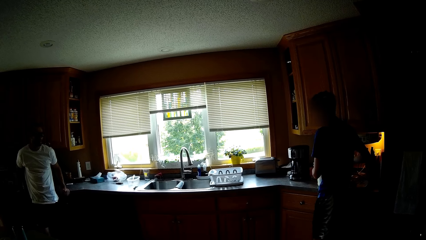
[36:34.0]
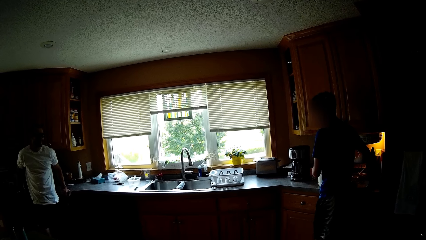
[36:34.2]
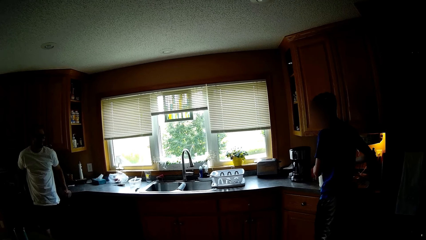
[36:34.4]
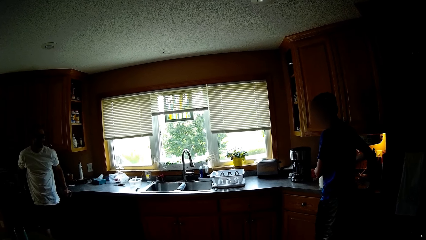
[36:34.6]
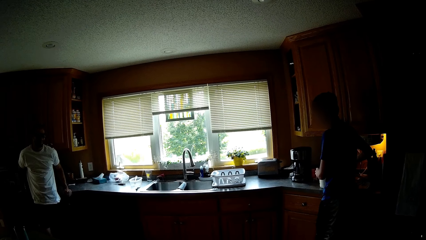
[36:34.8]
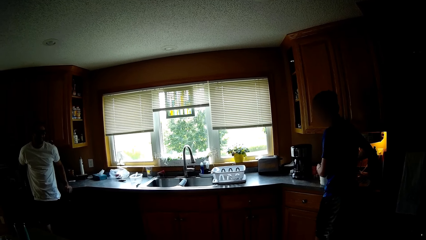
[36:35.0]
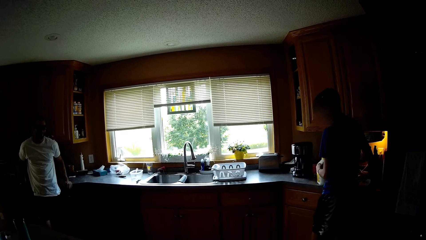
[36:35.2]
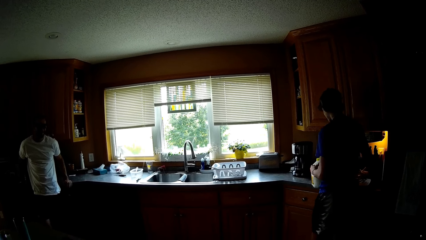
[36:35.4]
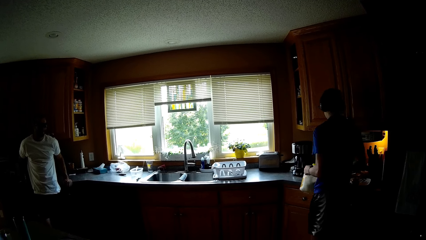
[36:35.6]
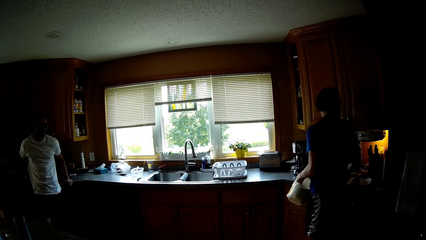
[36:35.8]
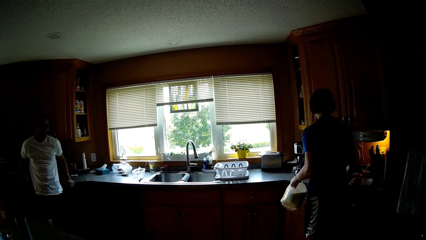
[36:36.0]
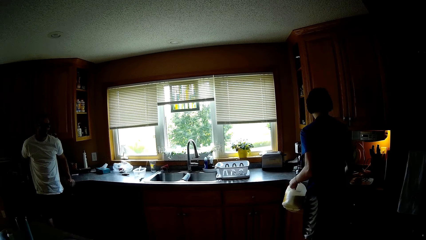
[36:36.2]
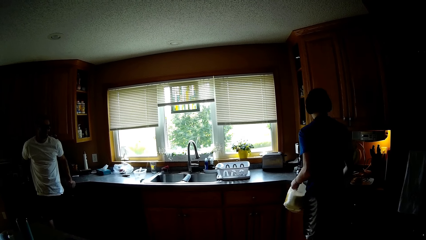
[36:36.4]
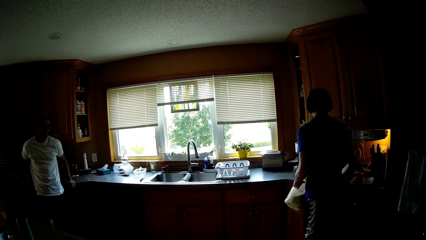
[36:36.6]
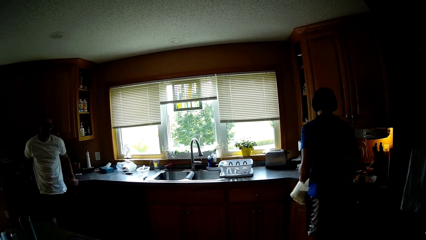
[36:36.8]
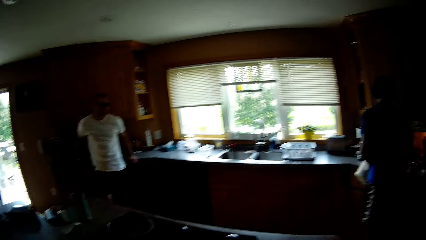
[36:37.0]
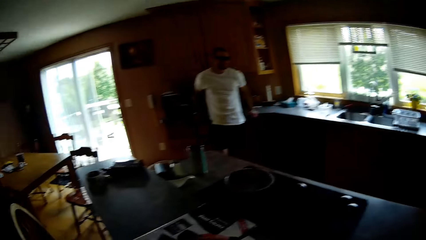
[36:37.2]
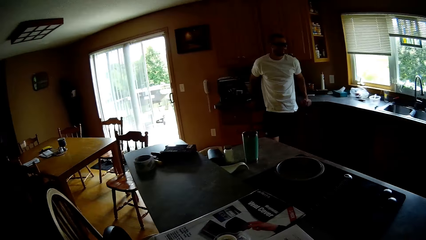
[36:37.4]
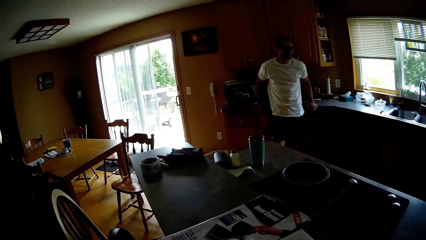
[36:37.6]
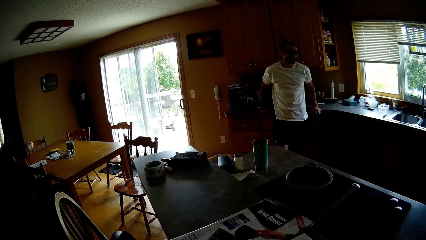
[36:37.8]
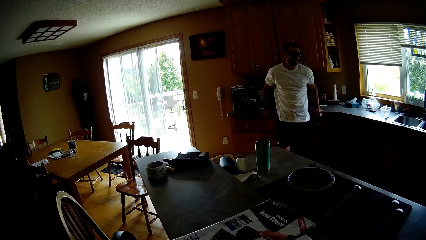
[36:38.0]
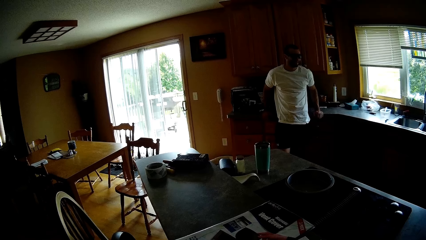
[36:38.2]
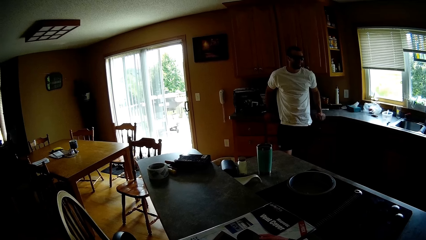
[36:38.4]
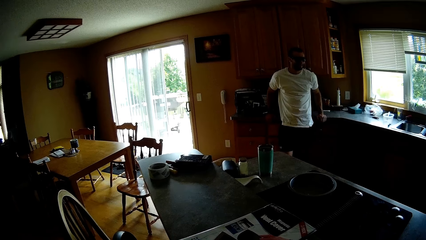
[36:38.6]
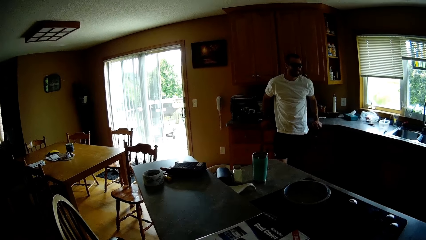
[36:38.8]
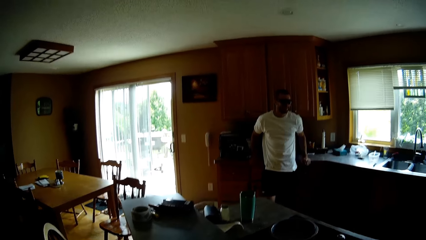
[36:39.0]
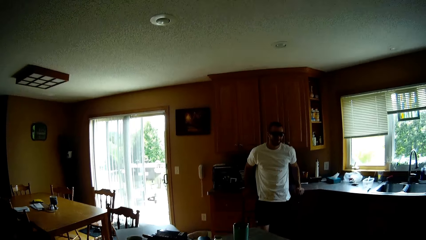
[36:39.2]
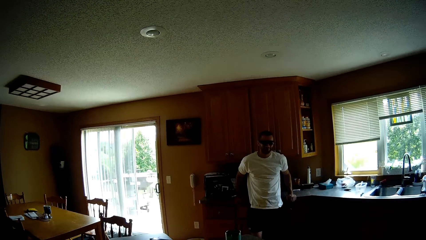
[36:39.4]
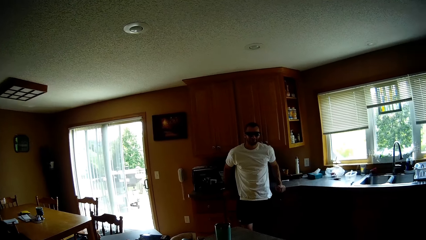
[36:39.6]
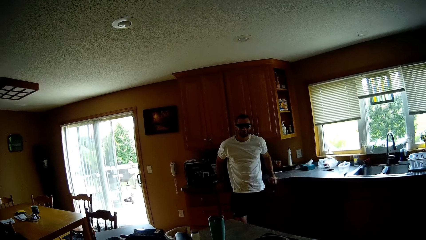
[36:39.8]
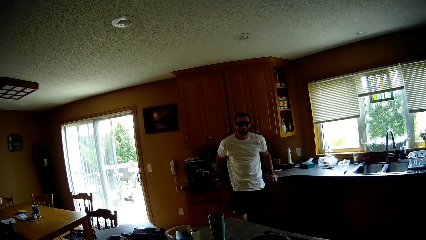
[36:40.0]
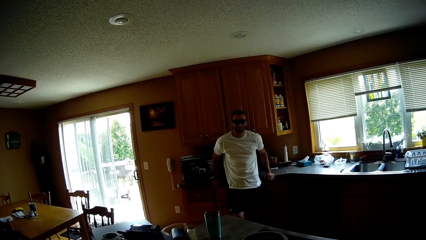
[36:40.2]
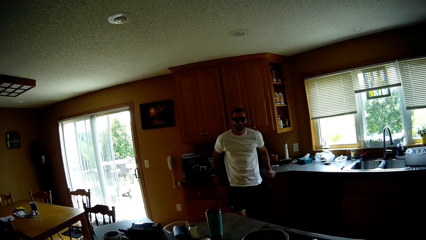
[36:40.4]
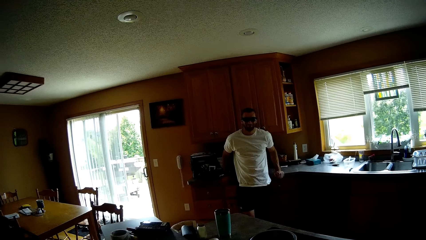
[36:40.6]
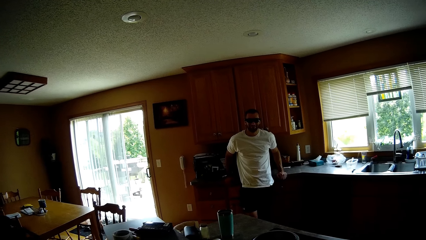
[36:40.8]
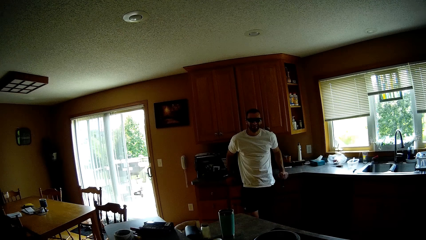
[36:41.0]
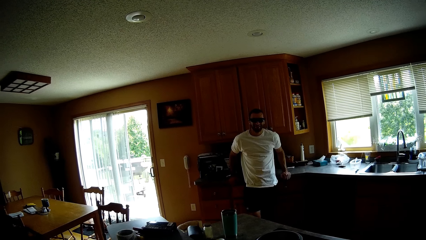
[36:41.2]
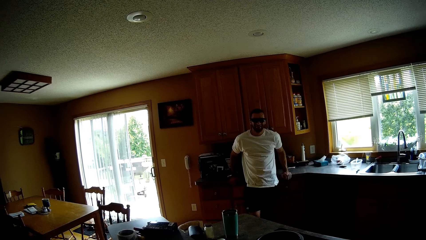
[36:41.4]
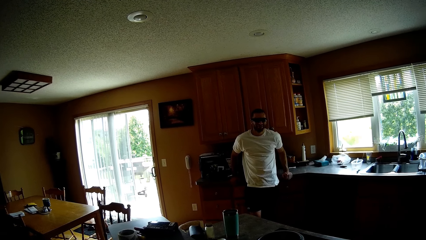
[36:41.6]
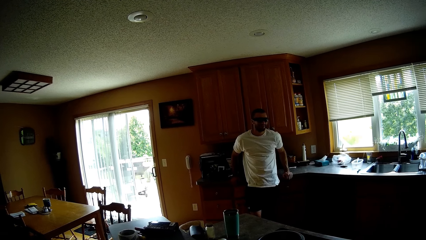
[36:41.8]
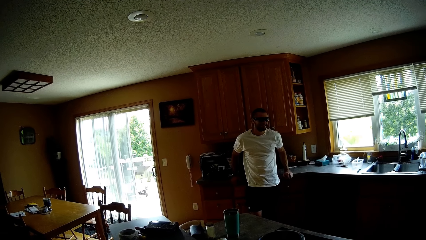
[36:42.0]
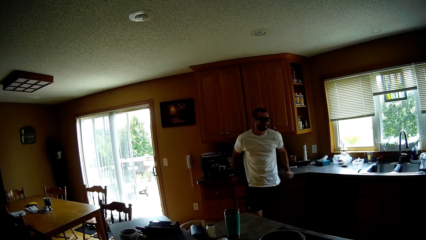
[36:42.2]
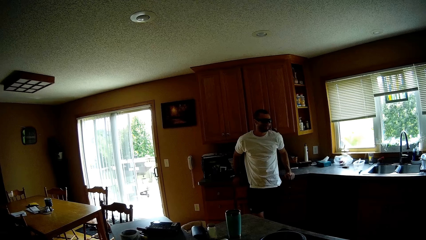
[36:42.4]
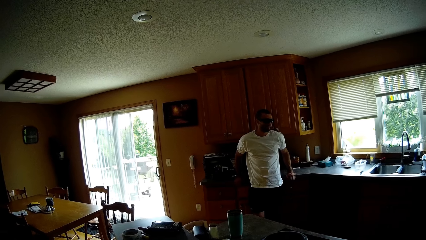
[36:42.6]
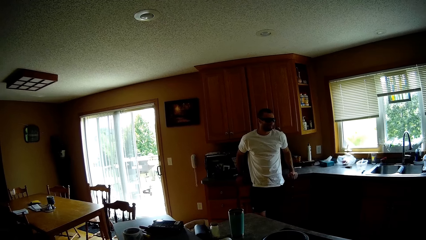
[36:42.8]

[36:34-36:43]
The camera wearer looks around the house.

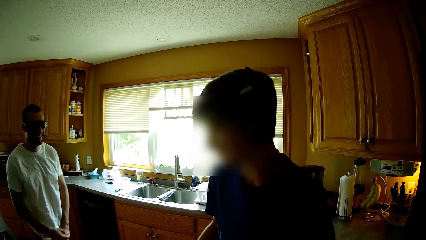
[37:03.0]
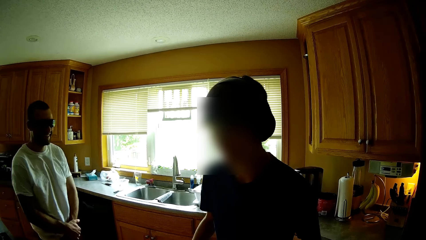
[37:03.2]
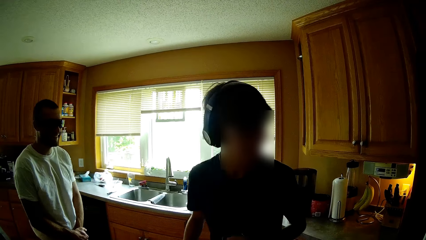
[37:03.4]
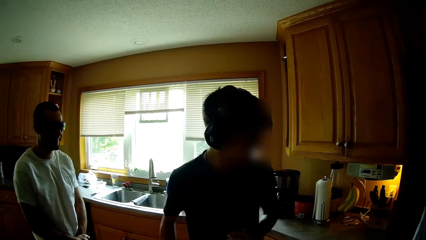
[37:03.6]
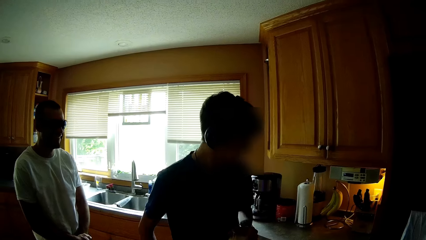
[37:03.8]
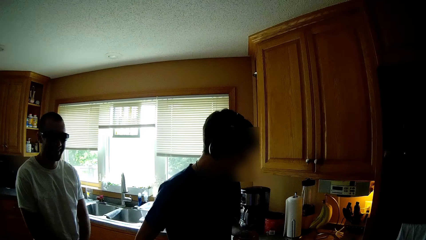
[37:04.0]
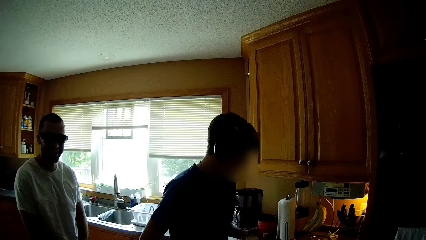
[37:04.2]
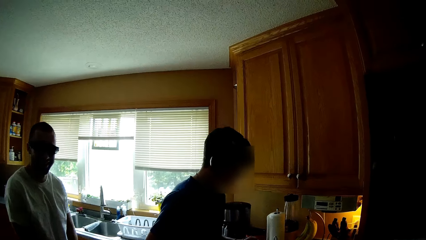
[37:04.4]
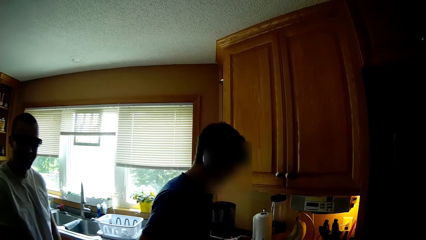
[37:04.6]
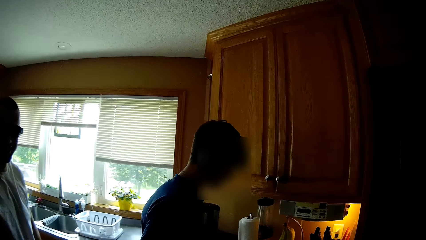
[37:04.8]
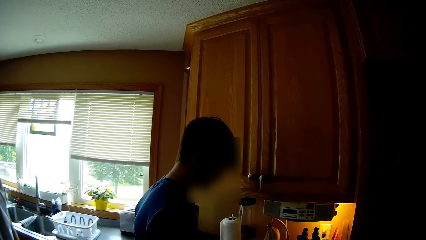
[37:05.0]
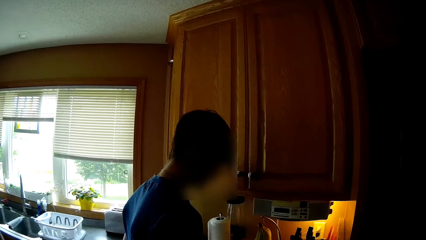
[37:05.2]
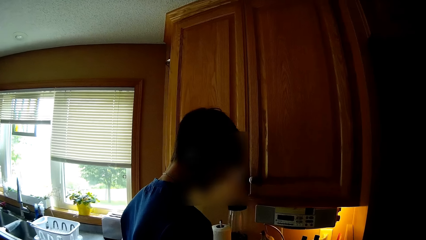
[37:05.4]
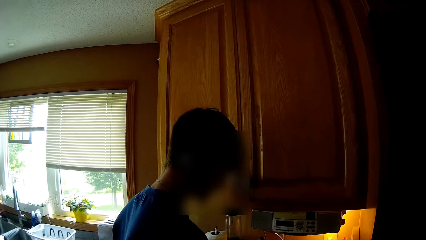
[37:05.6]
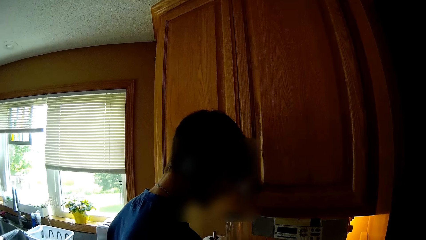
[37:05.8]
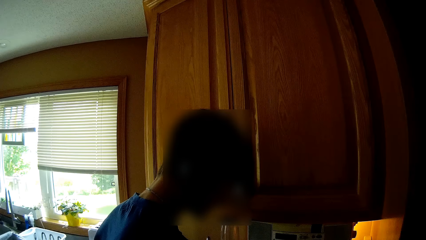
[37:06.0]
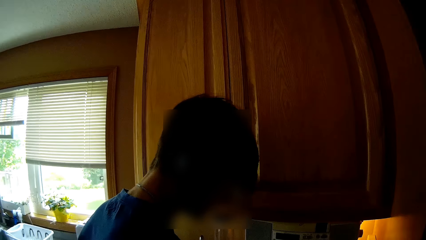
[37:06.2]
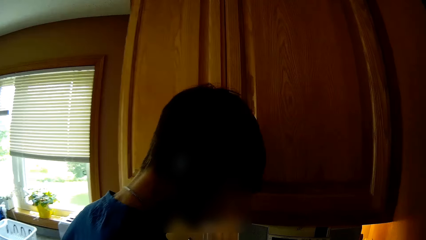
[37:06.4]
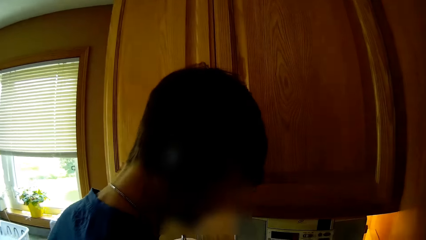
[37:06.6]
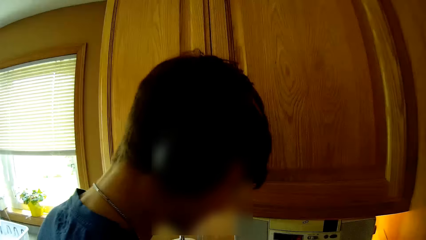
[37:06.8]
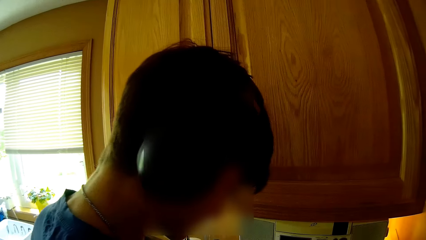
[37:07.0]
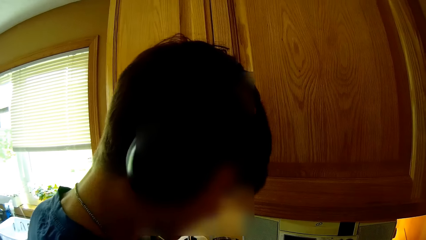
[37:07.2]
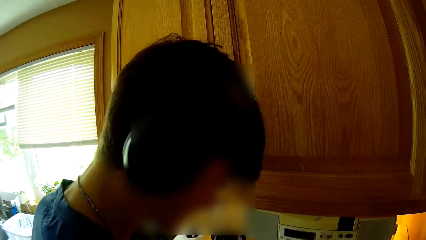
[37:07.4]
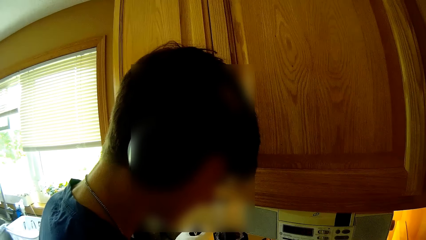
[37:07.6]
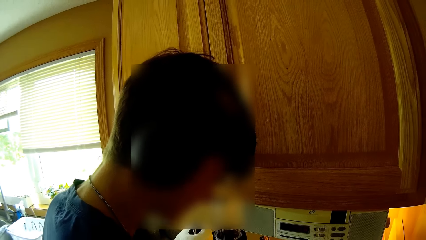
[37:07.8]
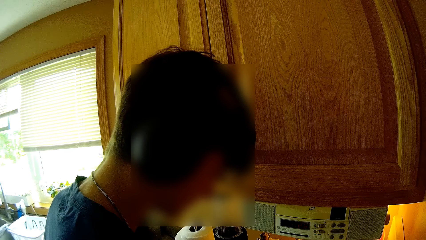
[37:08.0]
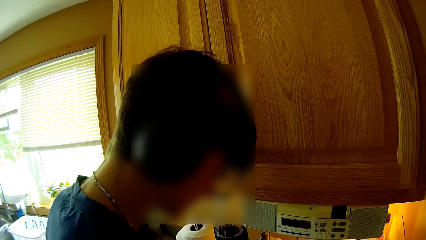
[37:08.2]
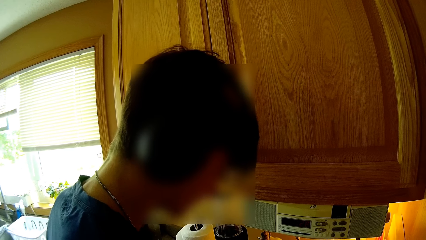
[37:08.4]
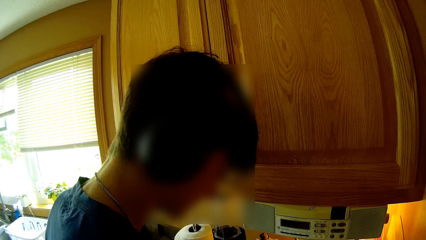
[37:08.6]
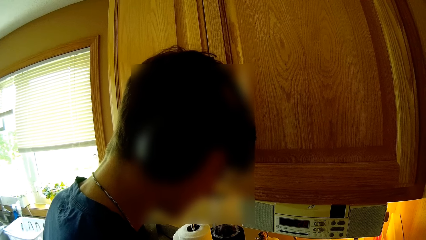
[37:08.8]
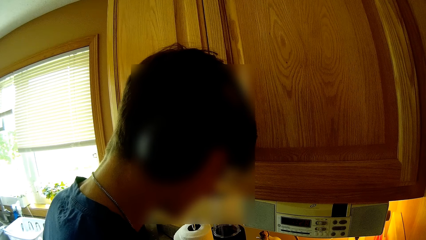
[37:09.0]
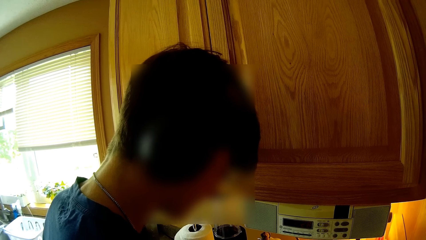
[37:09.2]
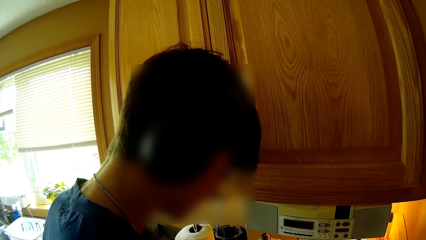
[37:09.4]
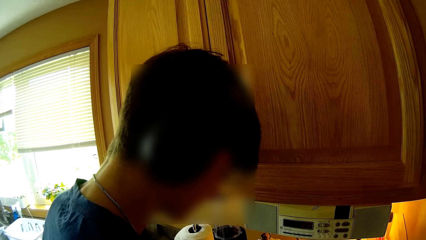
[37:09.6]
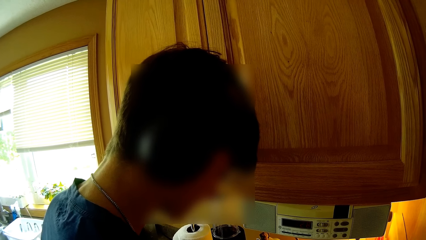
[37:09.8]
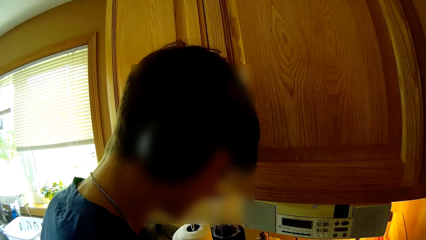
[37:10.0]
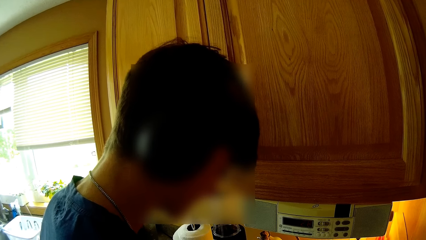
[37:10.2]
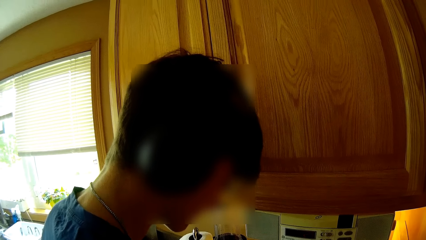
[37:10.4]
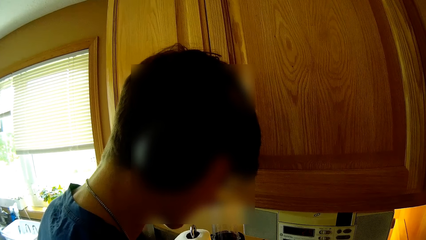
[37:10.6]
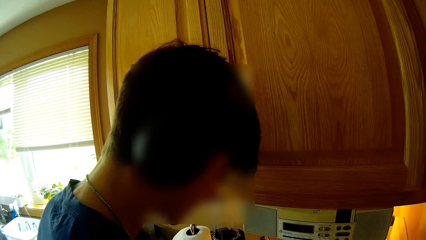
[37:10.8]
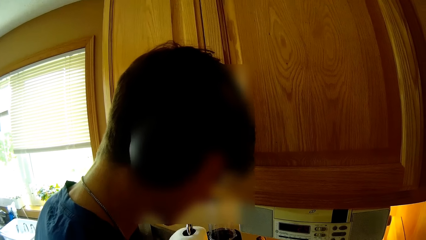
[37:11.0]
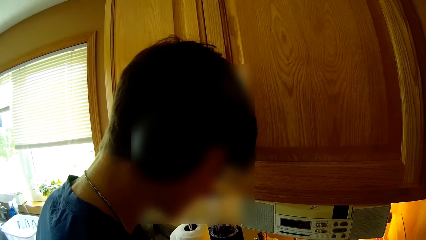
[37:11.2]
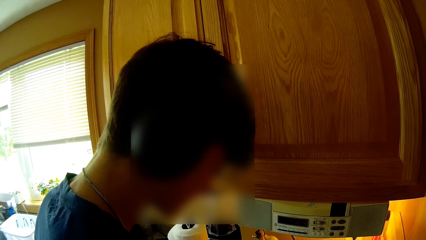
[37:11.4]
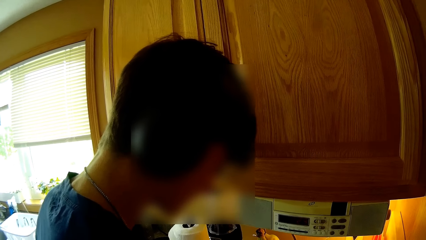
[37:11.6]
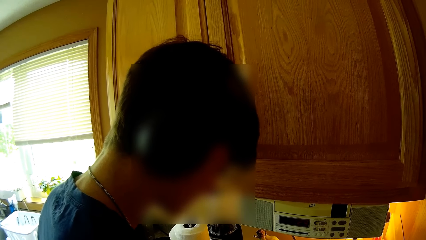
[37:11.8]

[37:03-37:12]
The camera wearer converses with people in the house. They walk.
